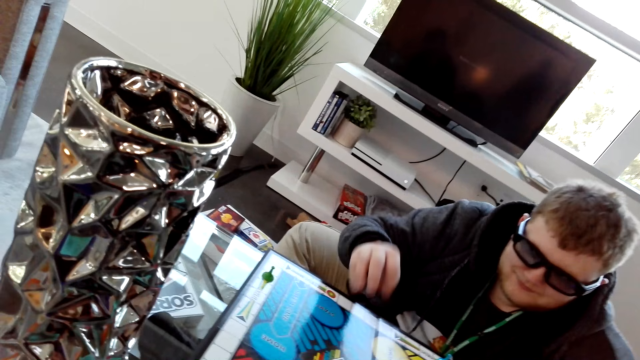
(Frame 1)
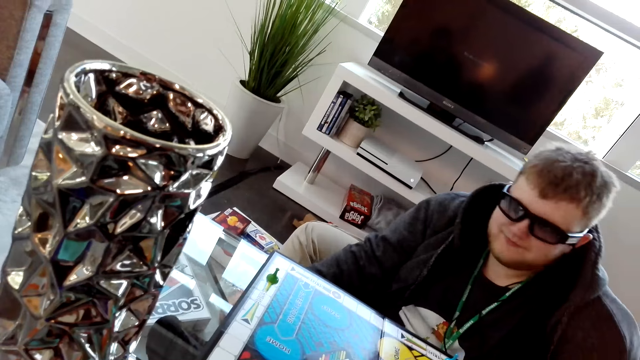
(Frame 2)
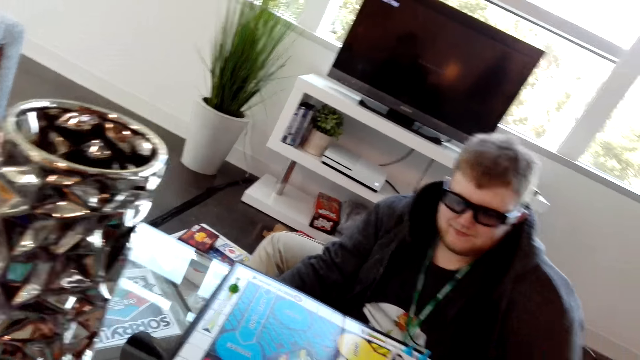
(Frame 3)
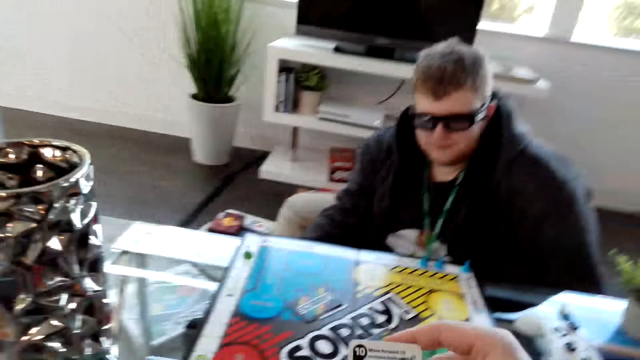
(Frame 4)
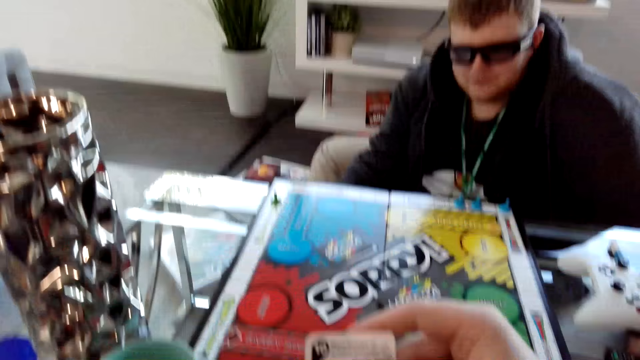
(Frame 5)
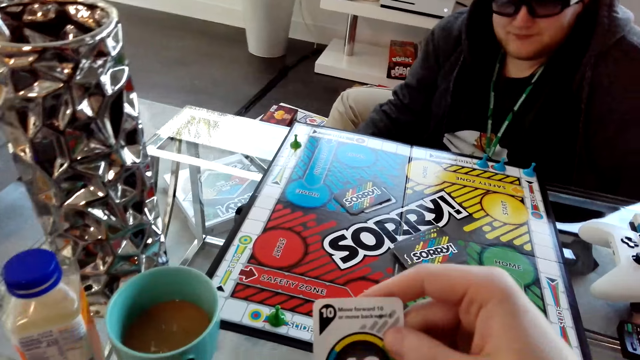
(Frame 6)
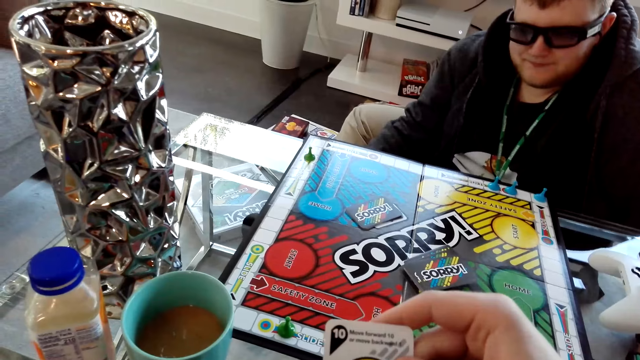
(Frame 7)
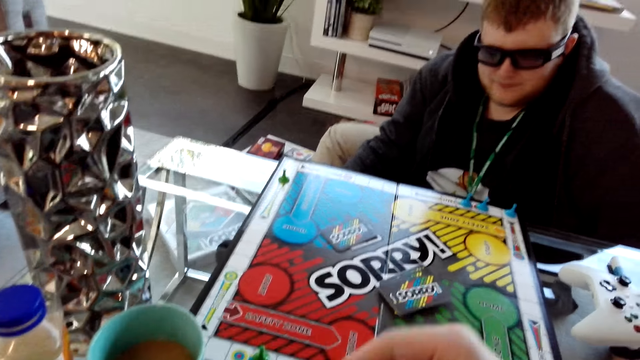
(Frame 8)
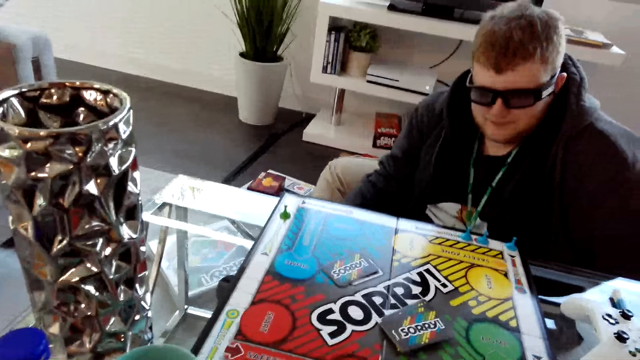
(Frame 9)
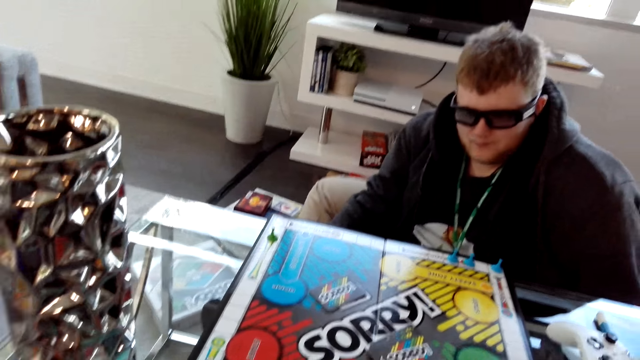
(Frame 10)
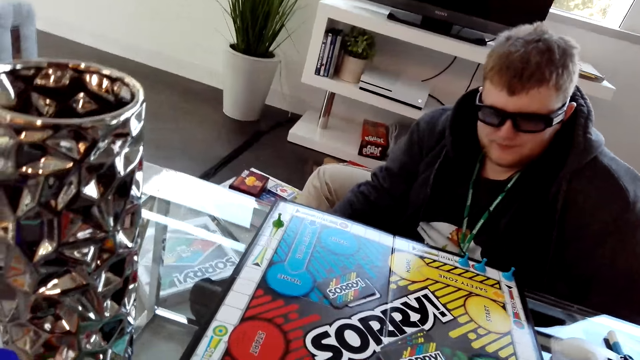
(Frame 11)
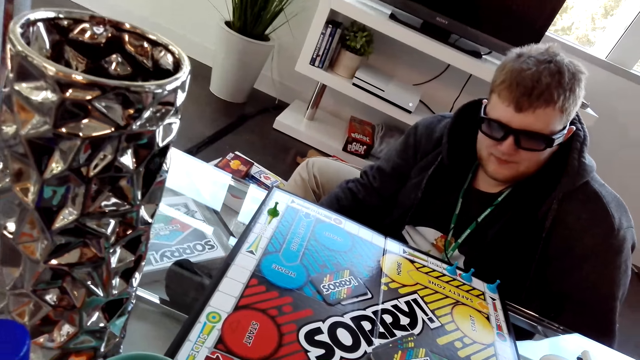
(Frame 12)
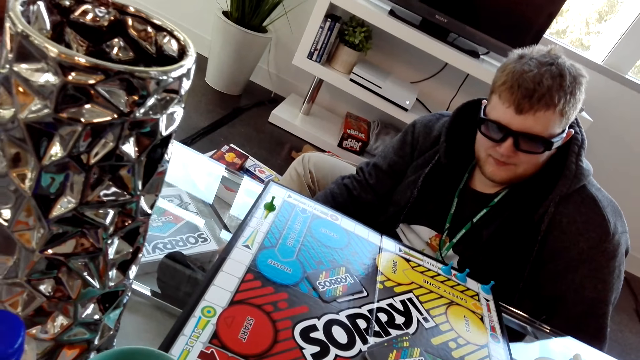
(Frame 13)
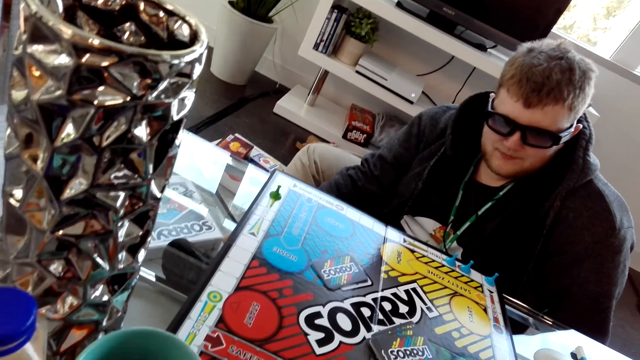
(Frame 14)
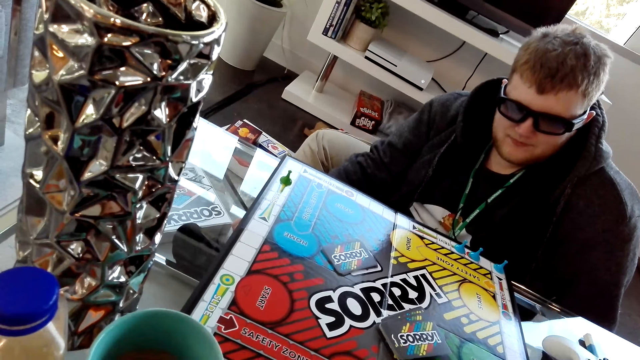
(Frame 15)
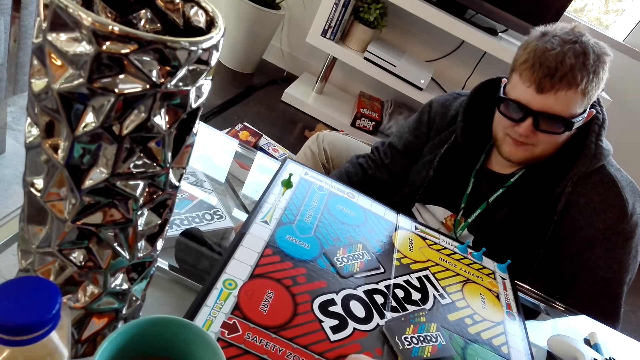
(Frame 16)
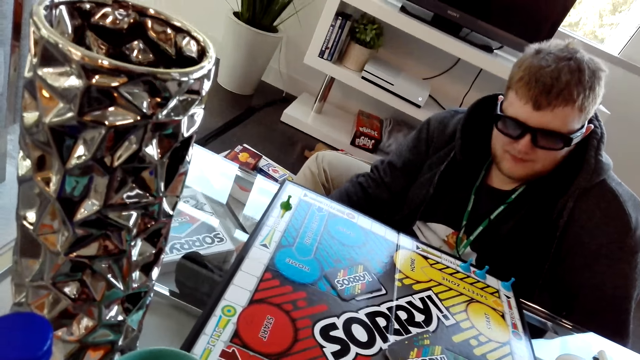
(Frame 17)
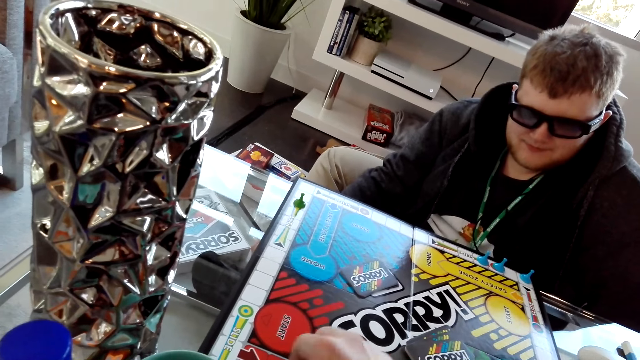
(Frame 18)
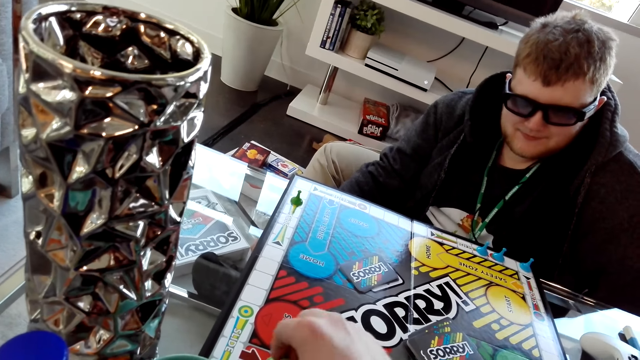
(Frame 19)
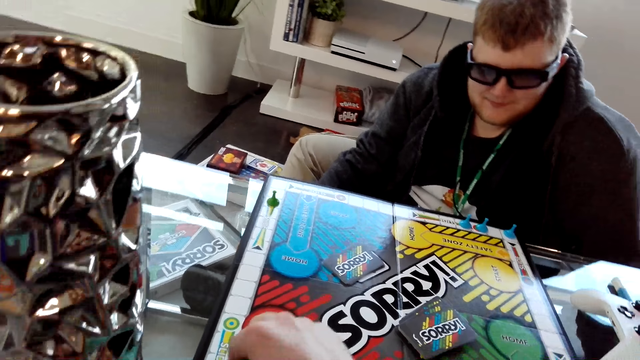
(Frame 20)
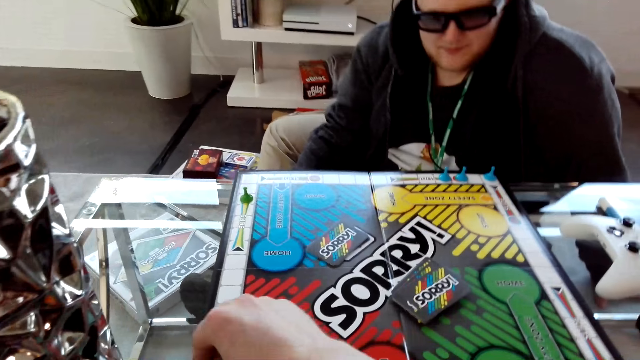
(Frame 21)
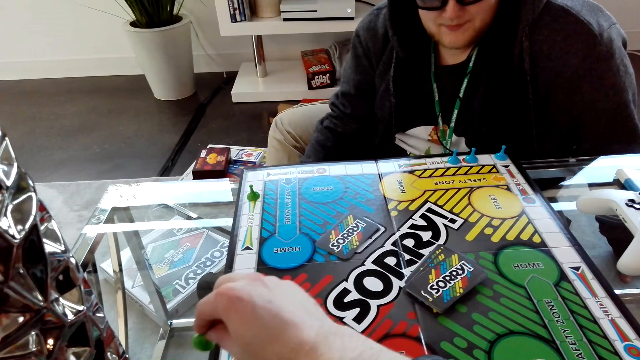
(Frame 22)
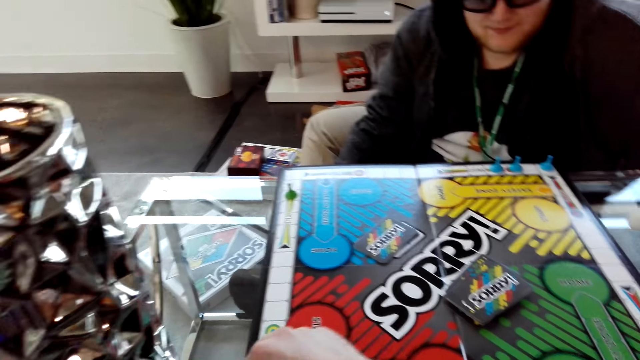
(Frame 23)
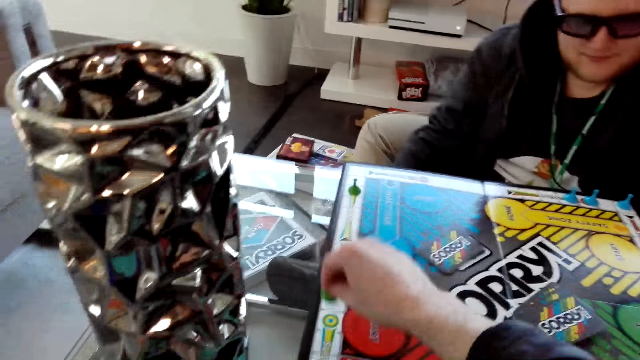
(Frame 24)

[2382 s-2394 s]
The camera wearer reads the information on the card. They move the pawn on the Sorry board.

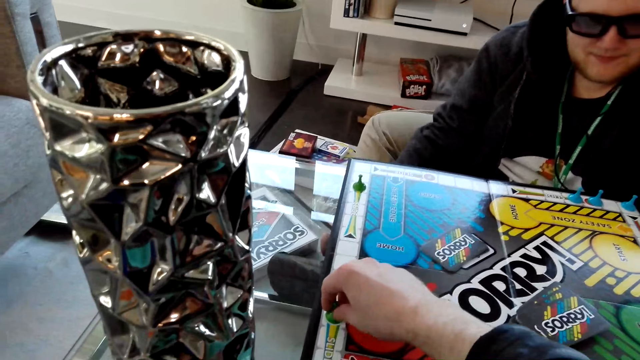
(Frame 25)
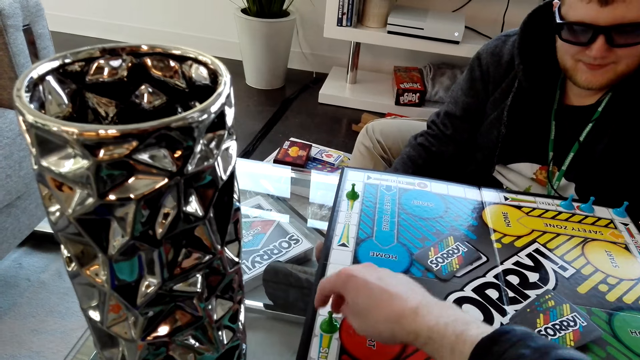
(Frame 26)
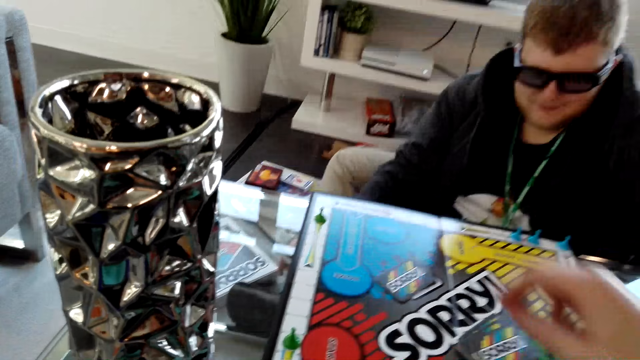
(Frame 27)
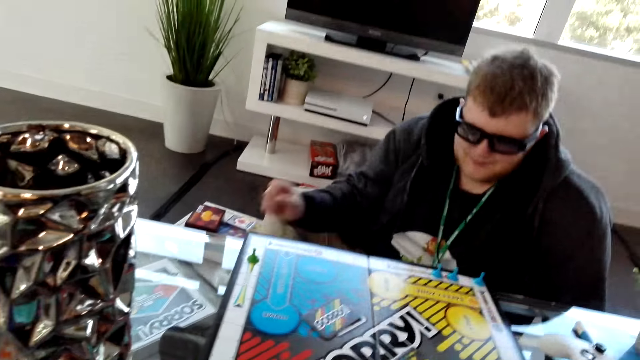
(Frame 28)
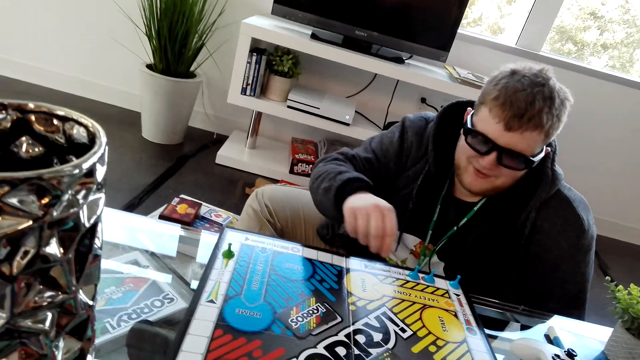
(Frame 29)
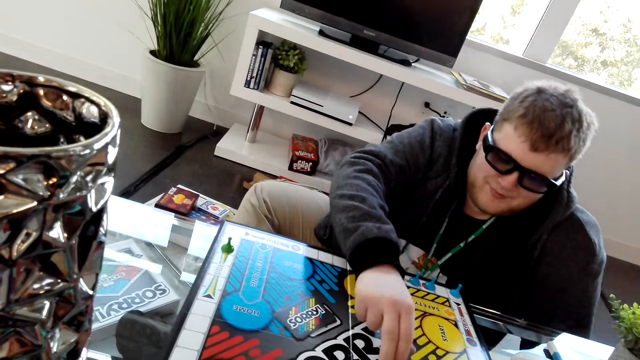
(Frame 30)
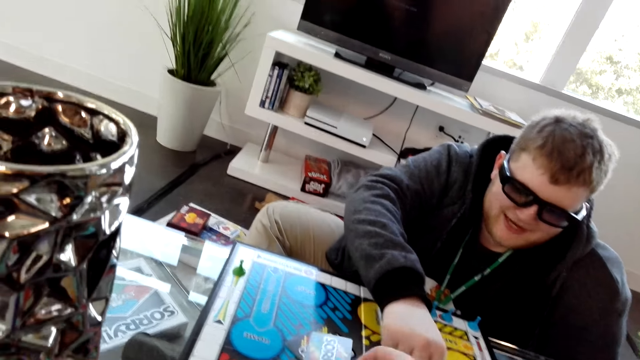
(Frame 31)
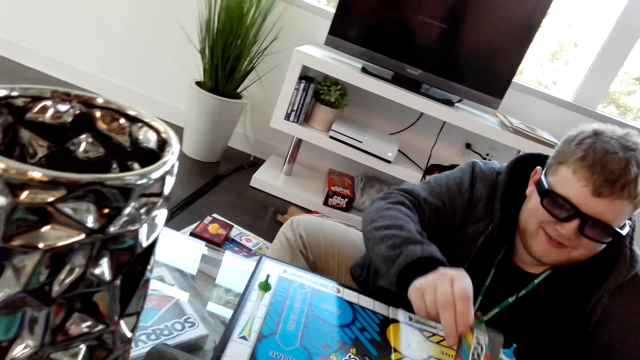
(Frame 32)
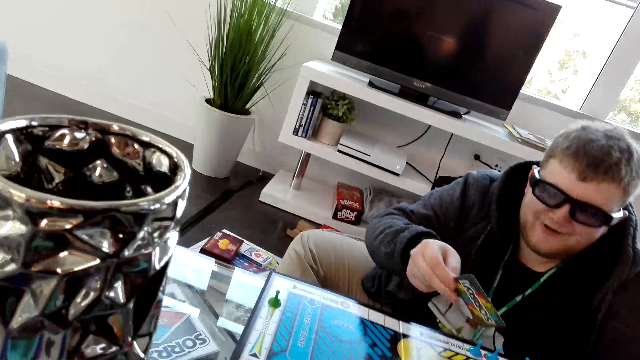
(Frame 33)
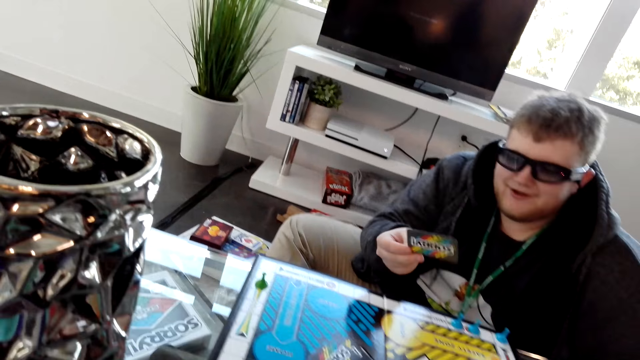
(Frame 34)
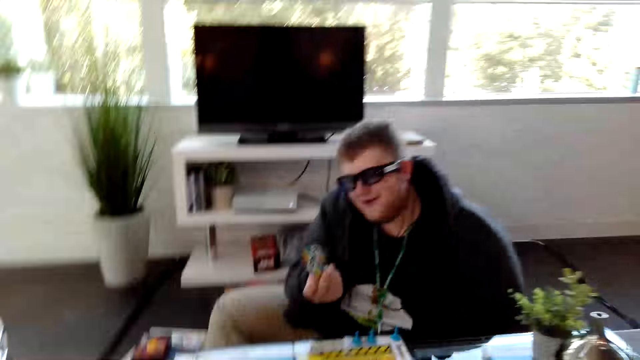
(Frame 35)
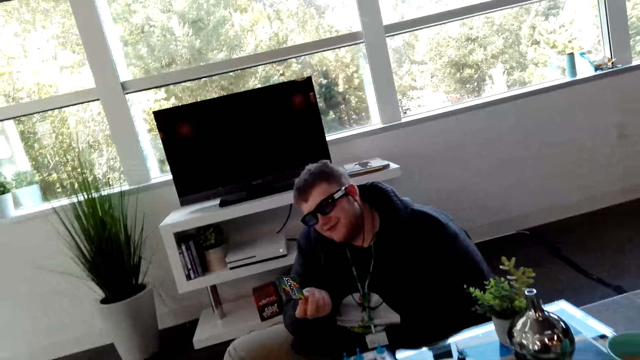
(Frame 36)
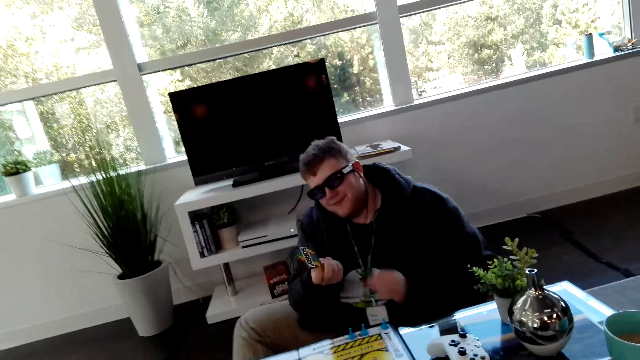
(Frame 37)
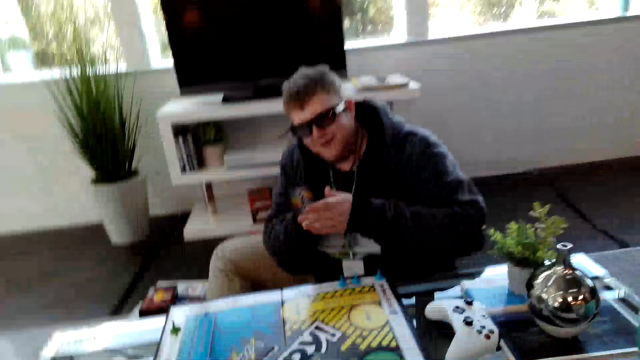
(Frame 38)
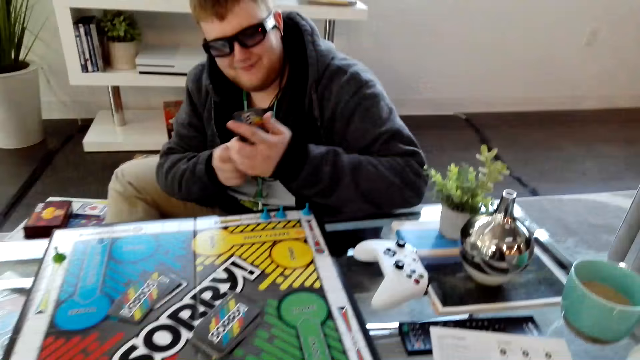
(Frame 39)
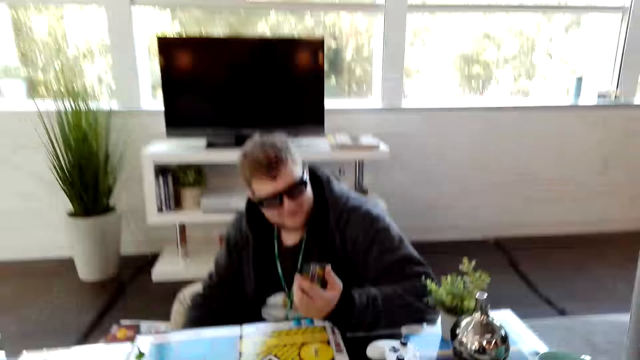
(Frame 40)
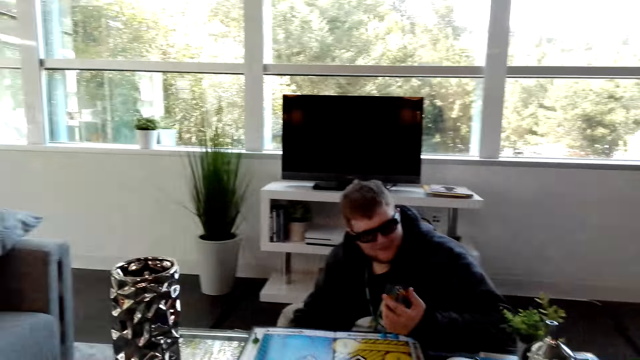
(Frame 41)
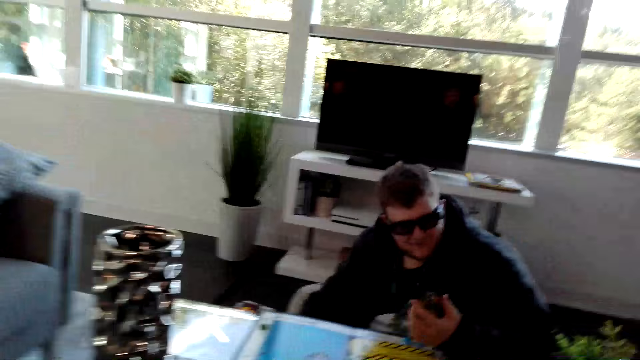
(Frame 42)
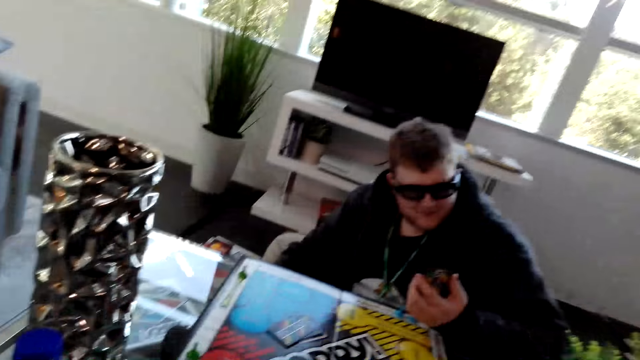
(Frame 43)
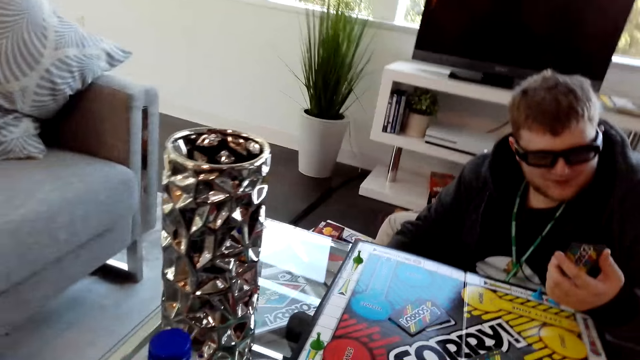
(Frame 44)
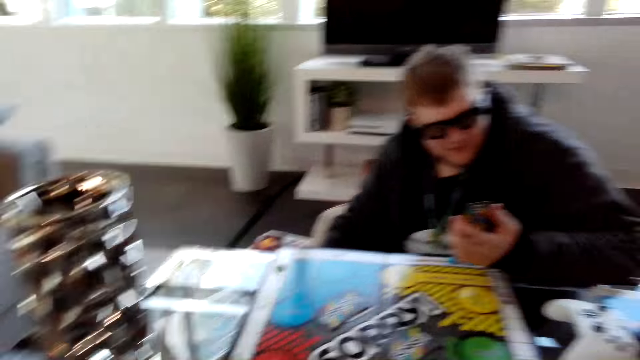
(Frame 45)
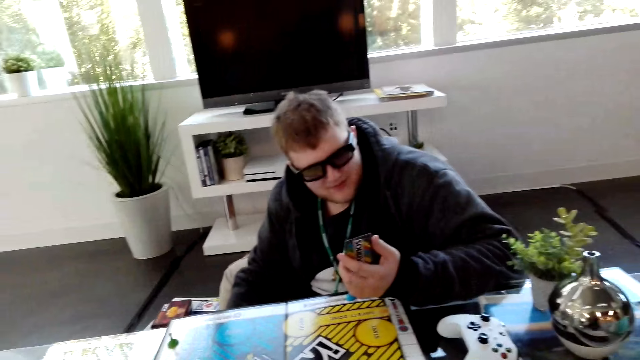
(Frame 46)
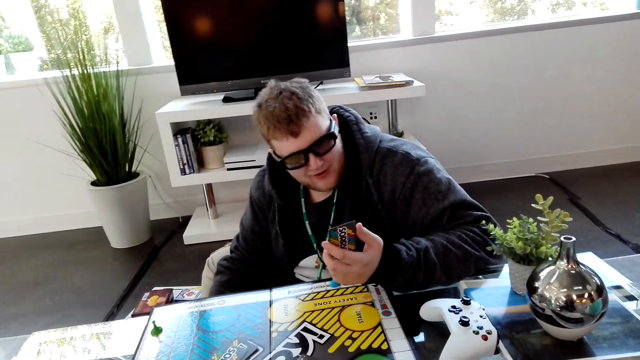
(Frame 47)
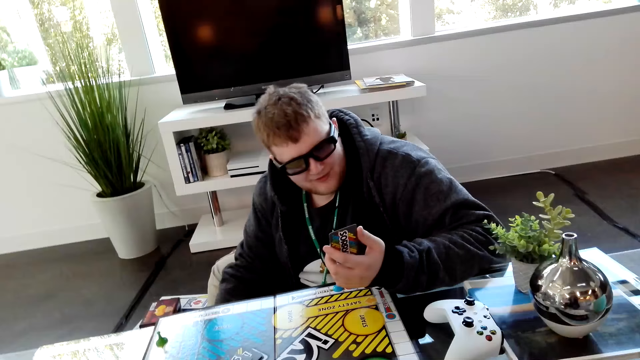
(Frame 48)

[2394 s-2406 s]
A person picks a card from the Sorry board. The person dialogues with the camera wearer. The camera wearer moves his head. The person moves the pawn on the Sorry board. The person reads through the card.
